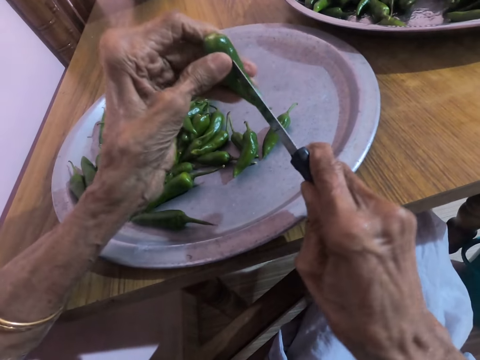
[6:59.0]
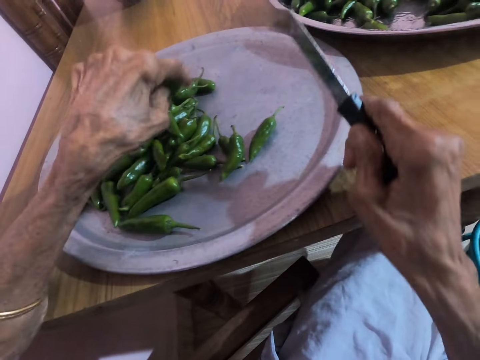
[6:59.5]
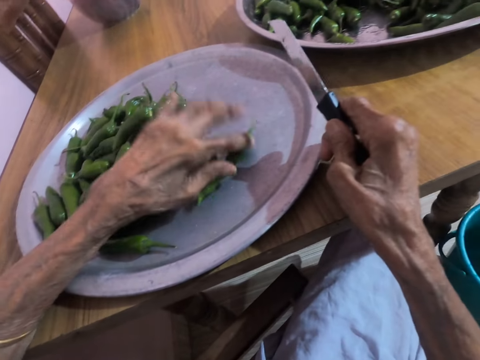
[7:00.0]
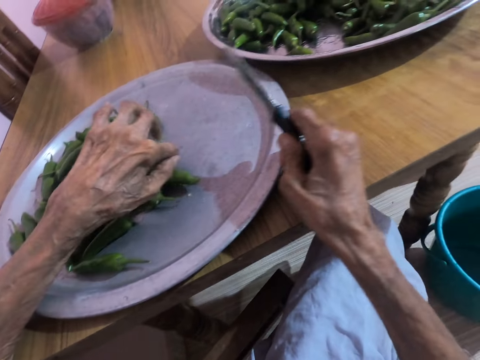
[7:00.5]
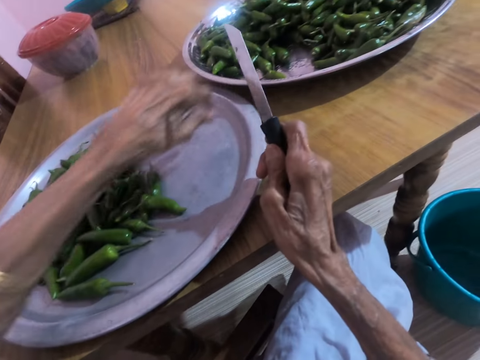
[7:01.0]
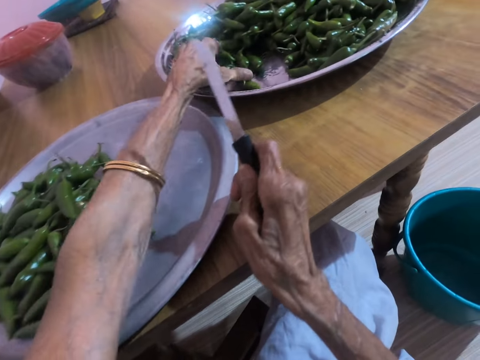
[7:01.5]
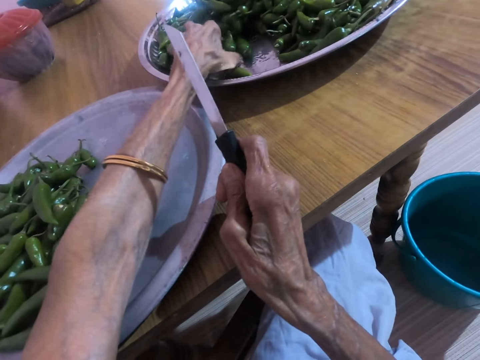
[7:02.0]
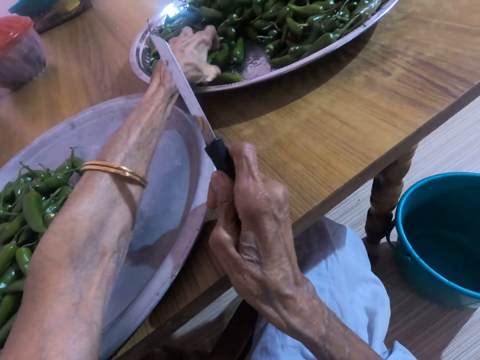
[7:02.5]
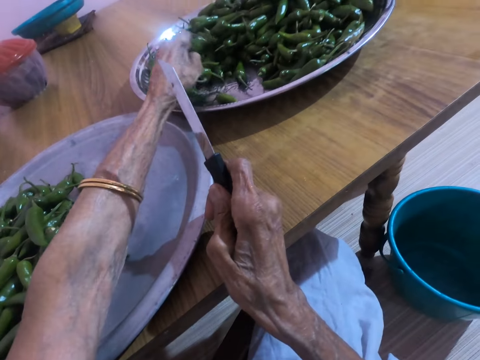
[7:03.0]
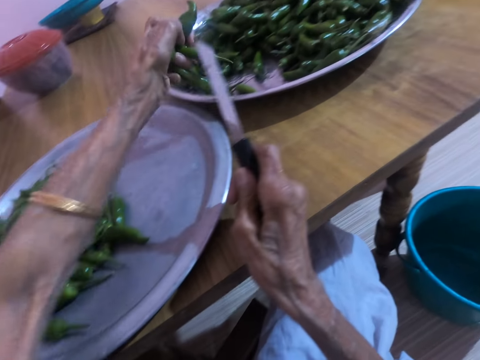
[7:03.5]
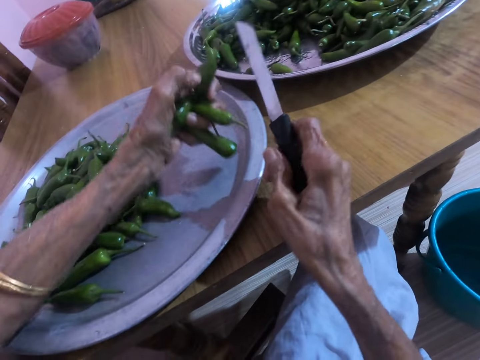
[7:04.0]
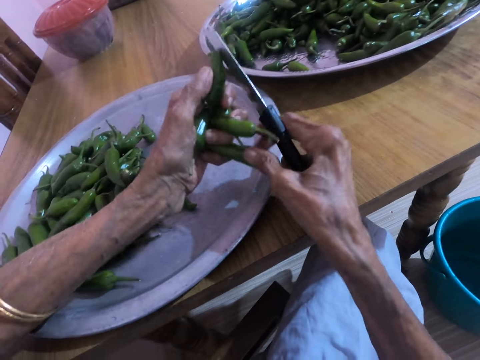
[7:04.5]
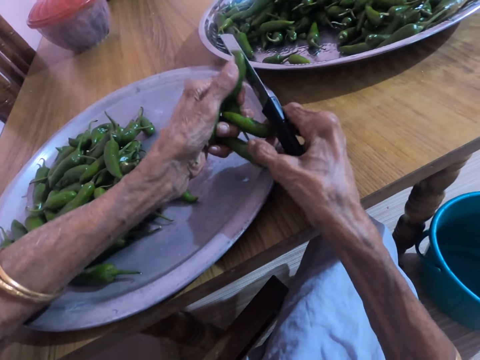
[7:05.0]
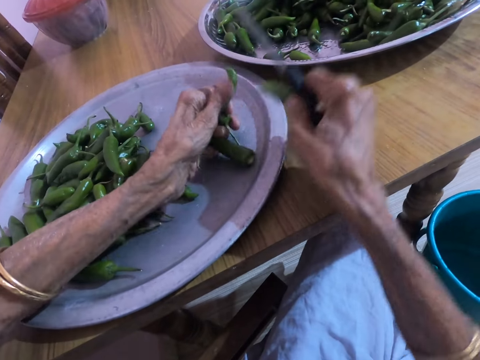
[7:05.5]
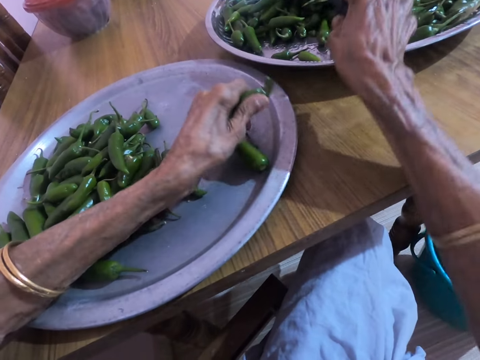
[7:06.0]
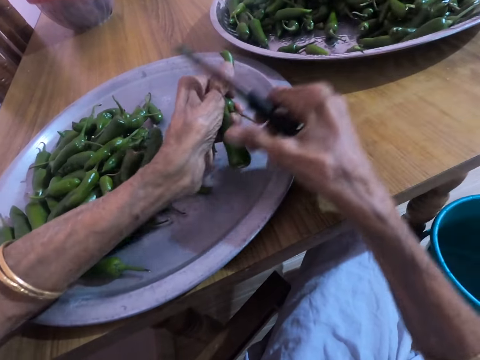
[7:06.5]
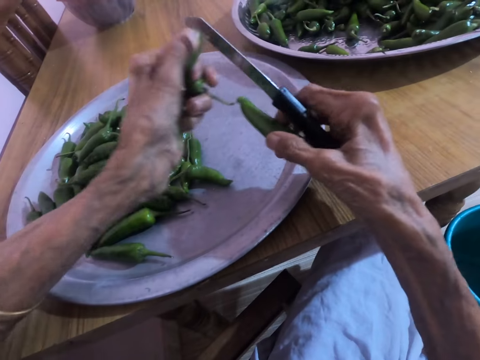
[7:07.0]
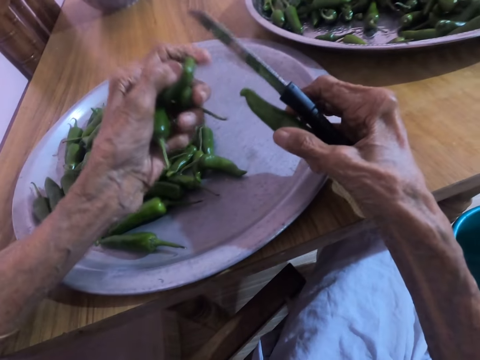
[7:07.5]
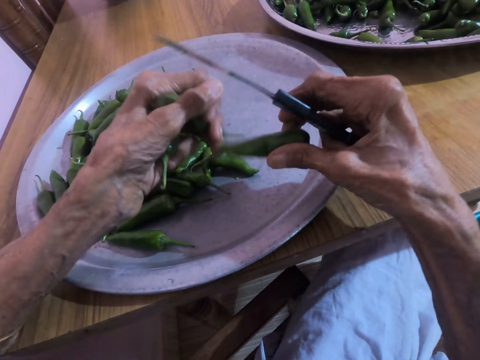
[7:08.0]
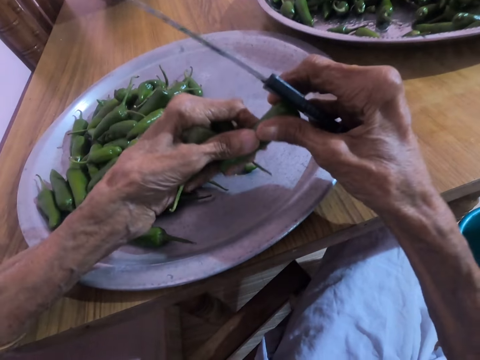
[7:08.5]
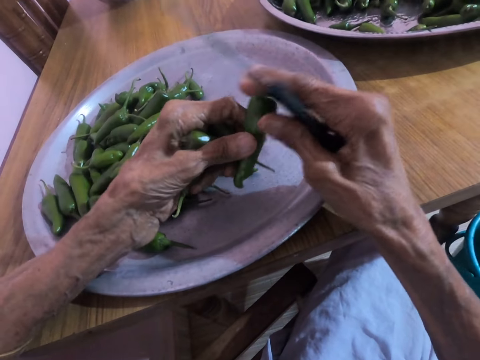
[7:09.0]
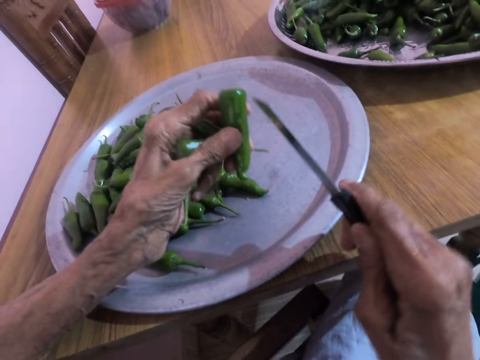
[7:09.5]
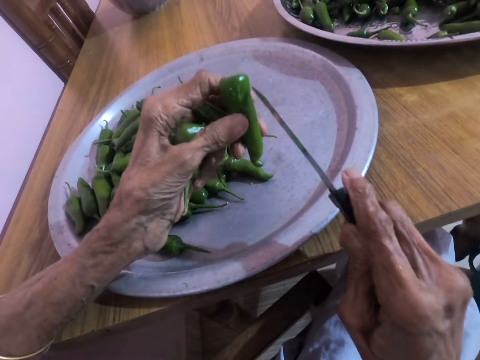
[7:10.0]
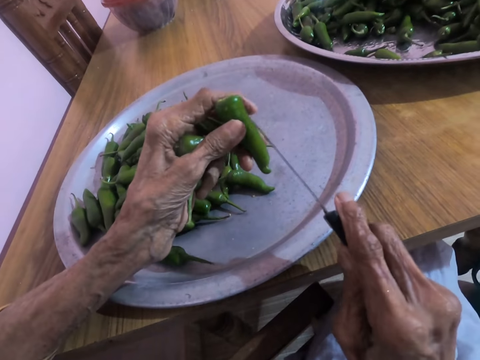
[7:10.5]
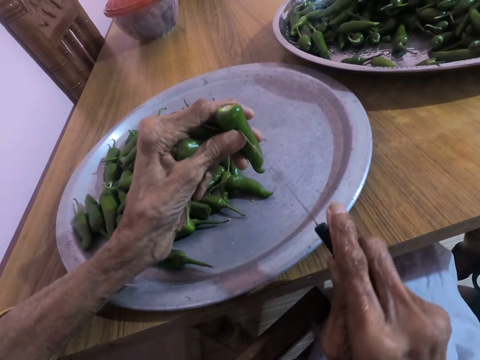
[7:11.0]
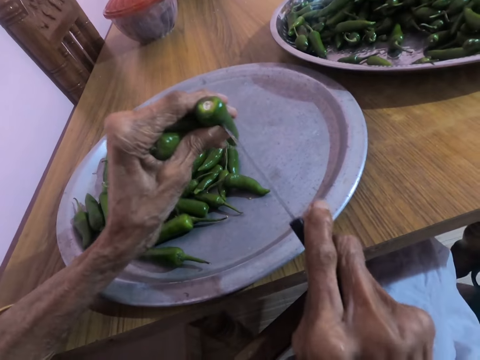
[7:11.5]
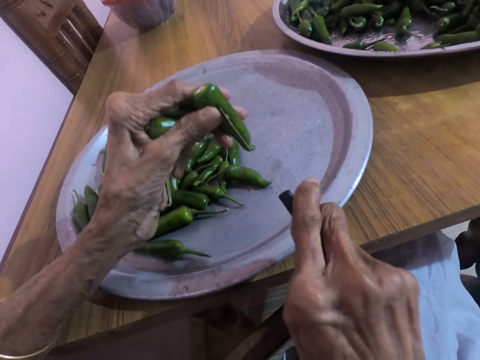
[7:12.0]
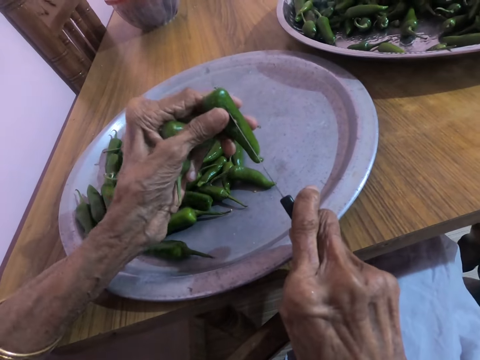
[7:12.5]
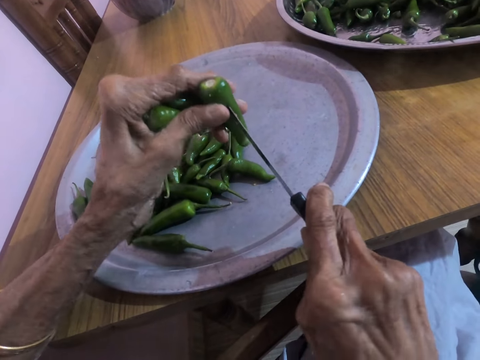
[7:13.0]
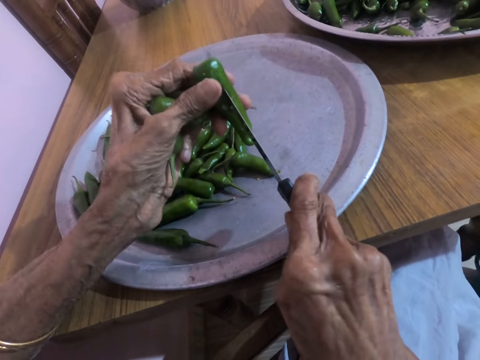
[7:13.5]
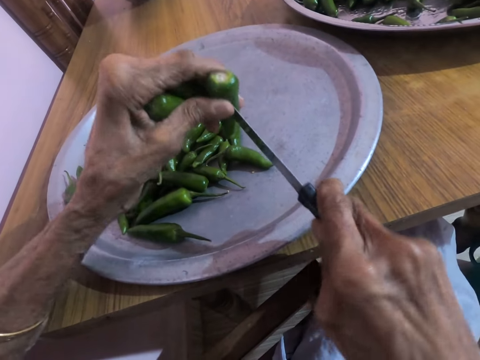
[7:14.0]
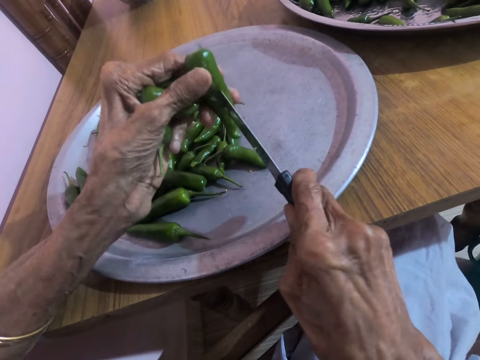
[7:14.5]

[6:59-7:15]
The camera wearer drops a green scotch bonnet in the tray on the table with his left hand. He moves the green scotch bonnet in the tray on the table with his left hand. He picks the green scotch bonnet from the tray on the table with his left hand. He passes the green scotch bonnet from his left hand to his right hand. He drops the green scotch bonnet in the tray on the table with his right hand. He passes the green scotch bonnet from his left hand to his right hand. He passes the green scotch bonnet from his right hand to his left hand. He cuts the side of the green scotch bonnet in his left hand with the knife in his right hand.

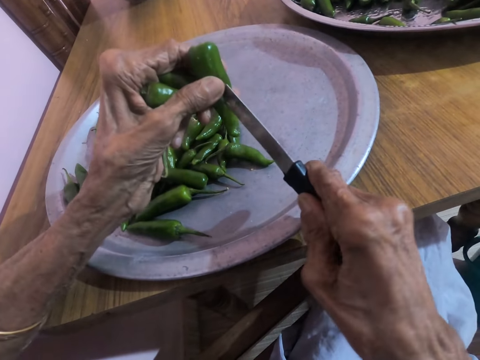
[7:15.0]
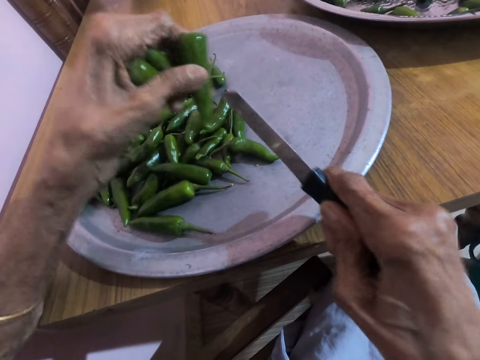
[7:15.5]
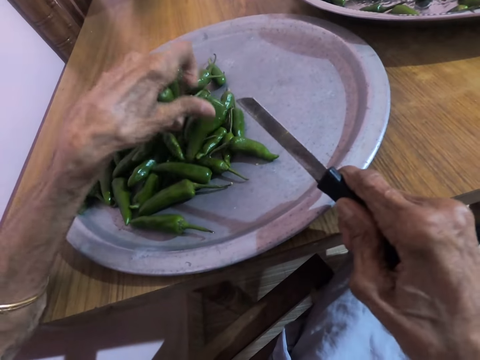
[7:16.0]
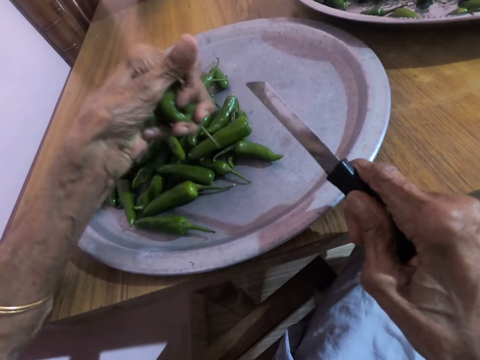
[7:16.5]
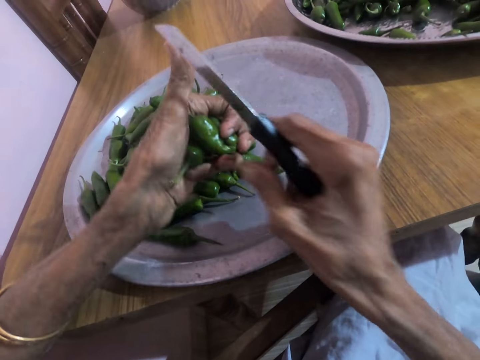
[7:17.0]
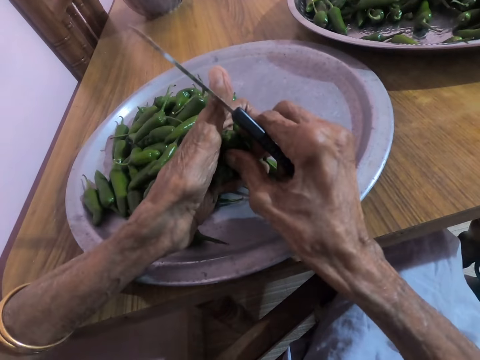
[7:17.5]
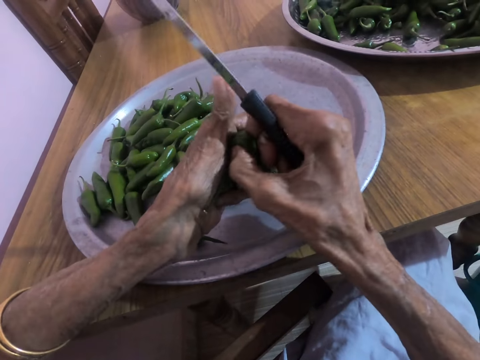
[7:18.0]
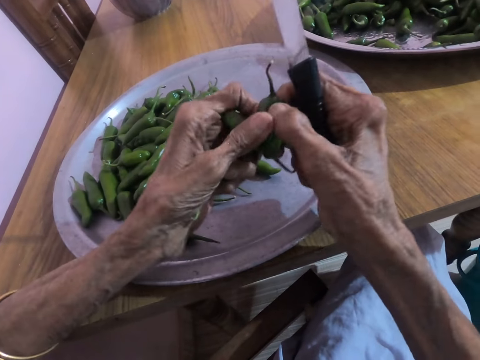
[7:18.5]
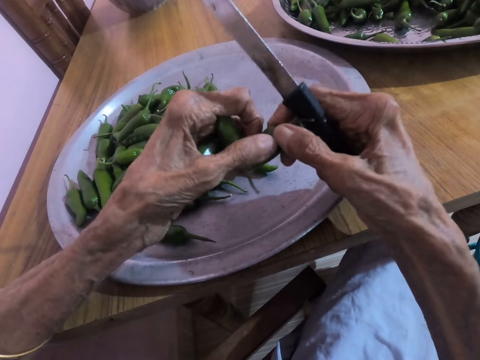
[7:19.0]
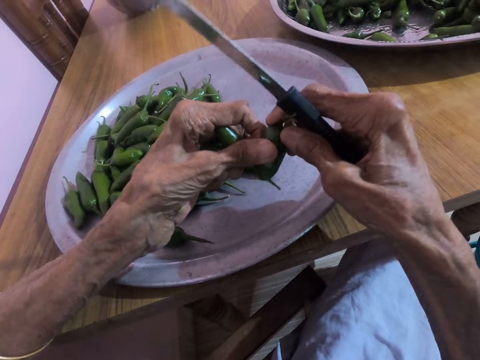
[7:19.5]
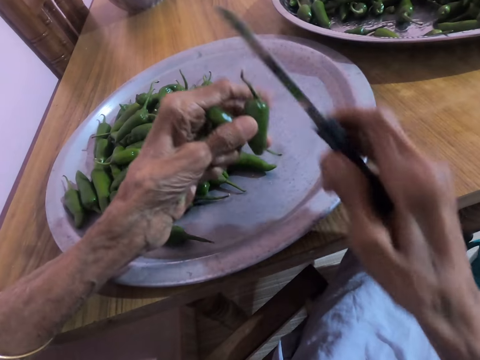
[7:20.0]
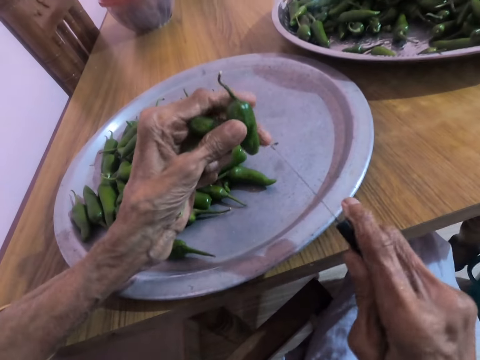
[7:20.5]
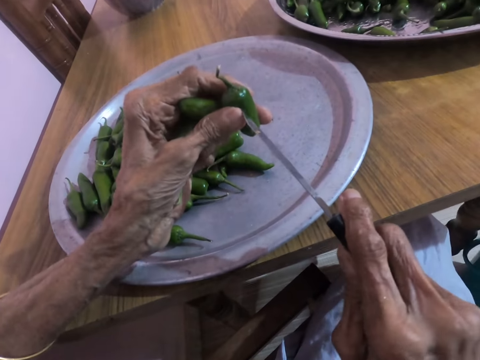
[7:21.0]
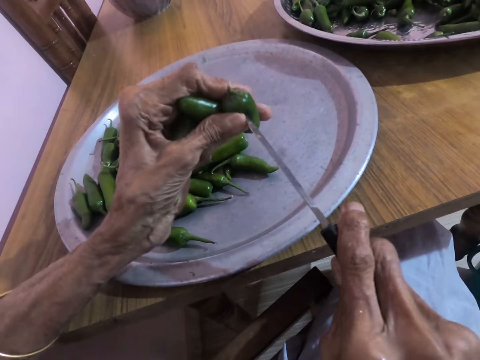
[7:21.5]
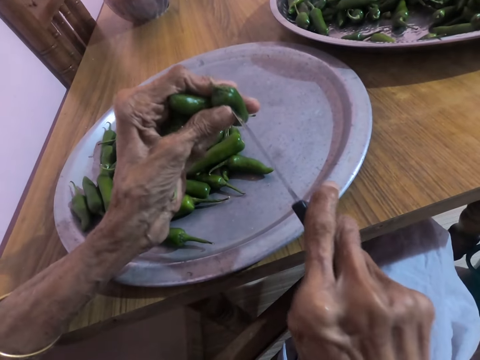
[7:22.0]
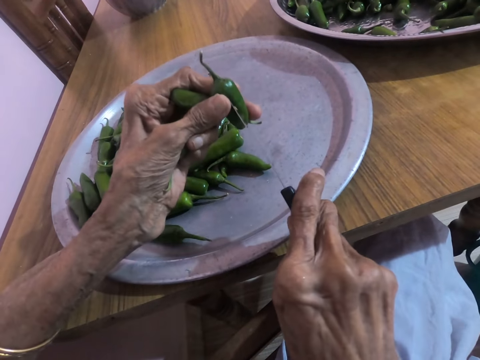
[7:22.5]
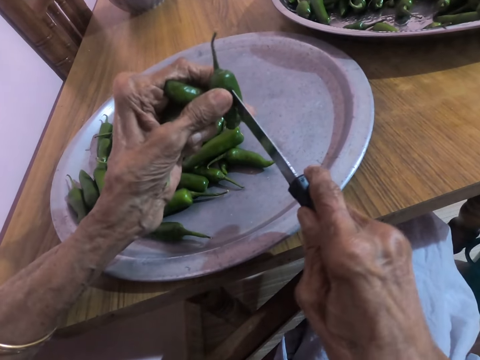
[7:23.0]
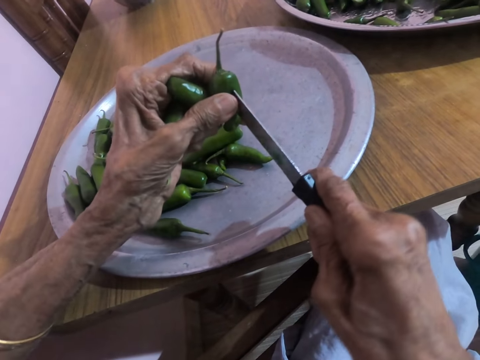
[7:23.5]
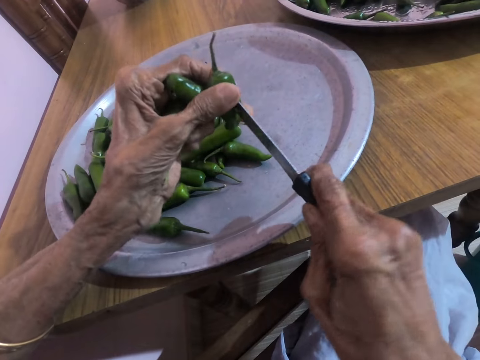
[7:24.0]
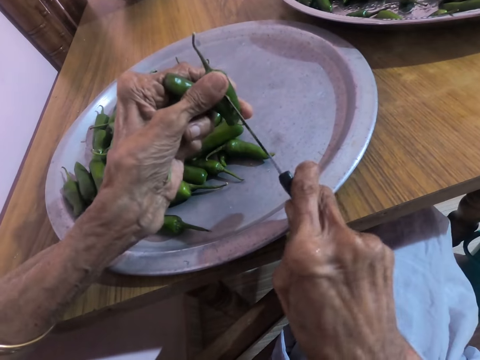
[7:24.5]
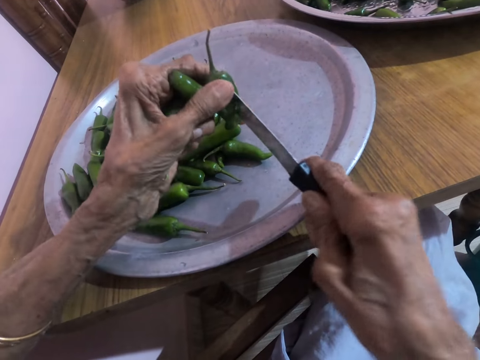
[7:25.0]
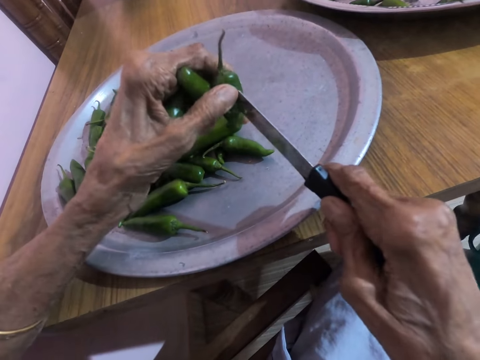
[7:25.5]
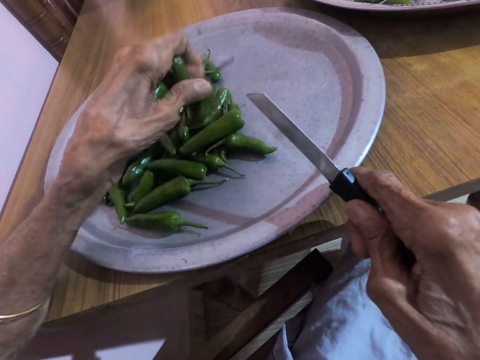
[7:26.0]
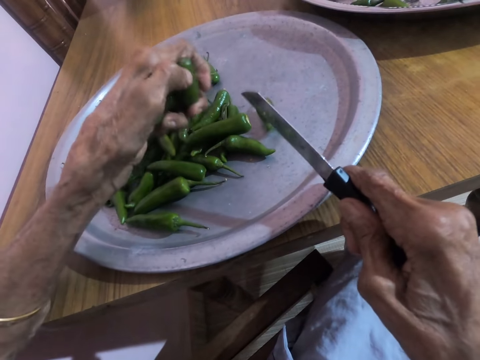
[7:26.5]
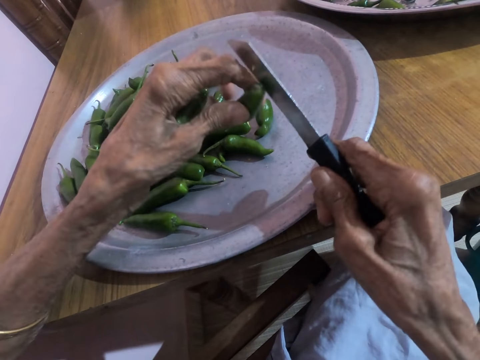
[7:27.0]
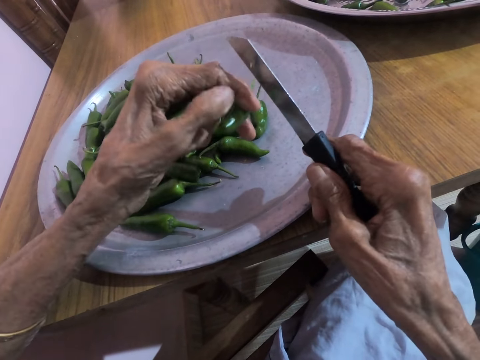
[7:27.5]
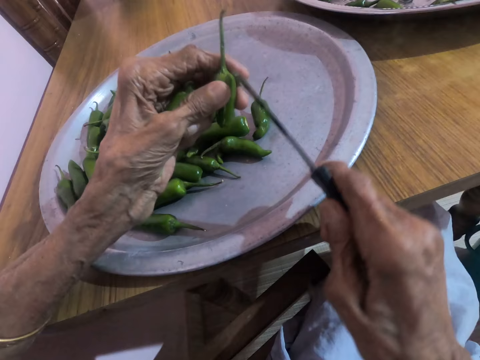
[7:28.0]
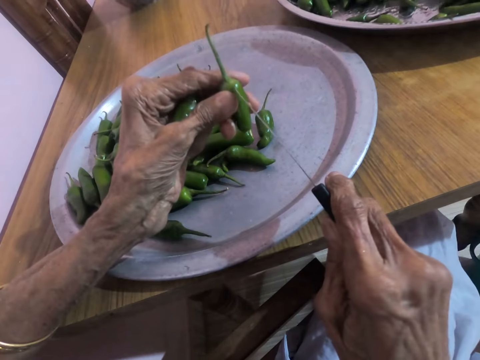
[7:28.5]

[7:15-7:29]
The camera wearer drops a green scotch bonnet in the tray on the table with his left hand. He cuts the side of the green scotch bonnet in his left hand with the knife in his right hand. He drops the green scotch bonnet in the tray on the table with his left hand.
